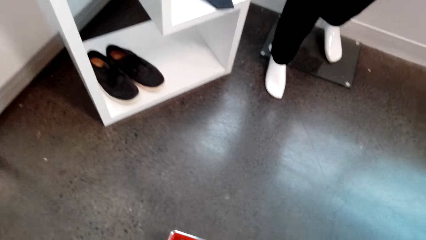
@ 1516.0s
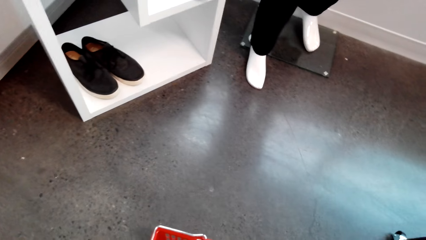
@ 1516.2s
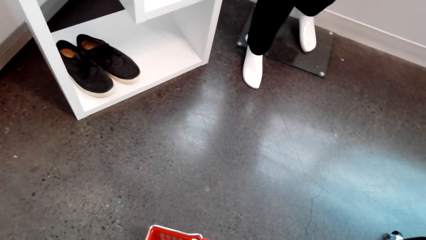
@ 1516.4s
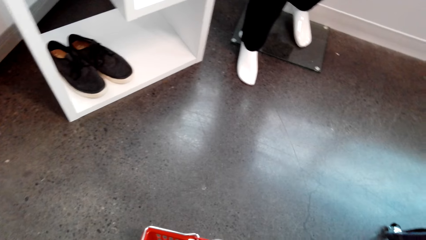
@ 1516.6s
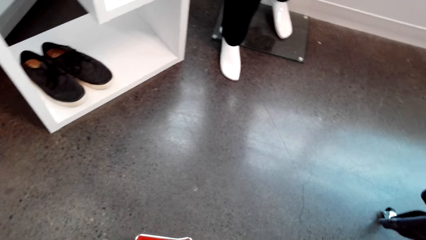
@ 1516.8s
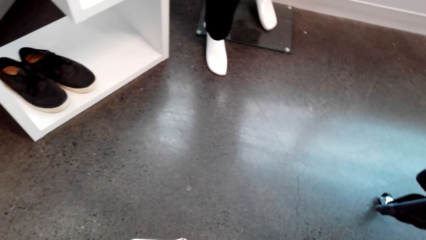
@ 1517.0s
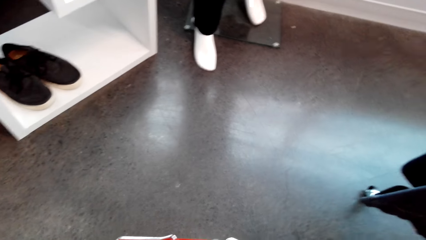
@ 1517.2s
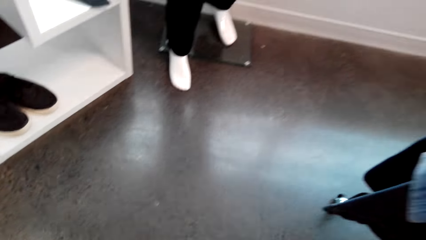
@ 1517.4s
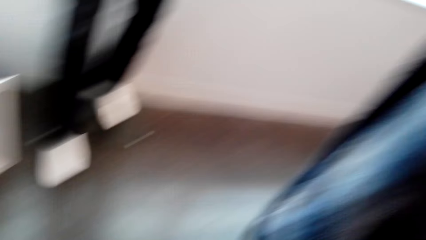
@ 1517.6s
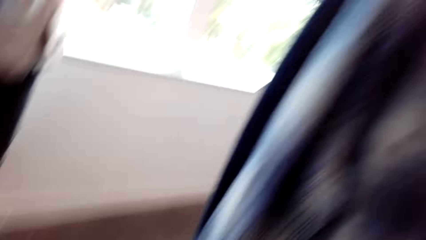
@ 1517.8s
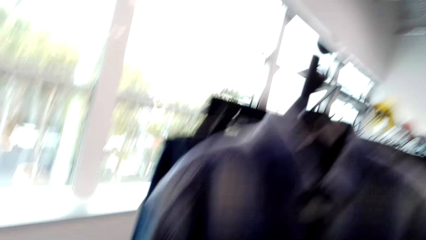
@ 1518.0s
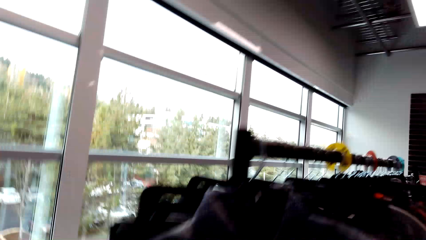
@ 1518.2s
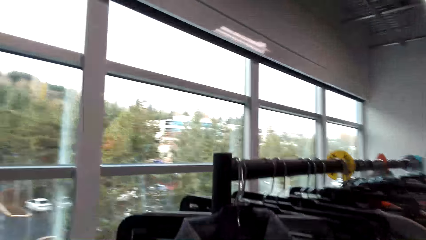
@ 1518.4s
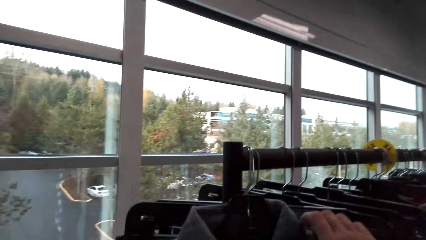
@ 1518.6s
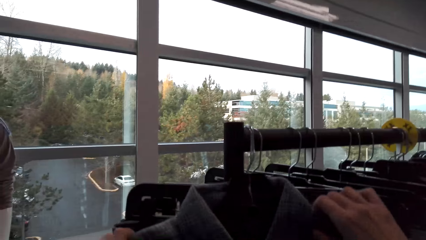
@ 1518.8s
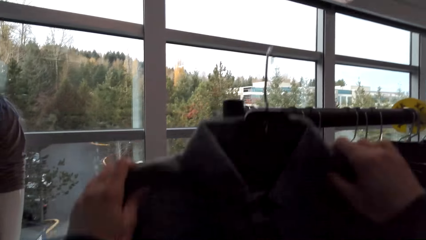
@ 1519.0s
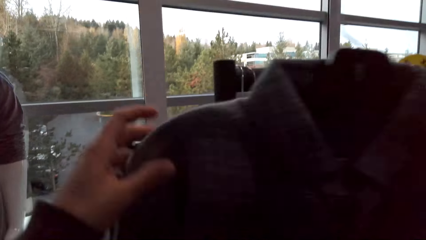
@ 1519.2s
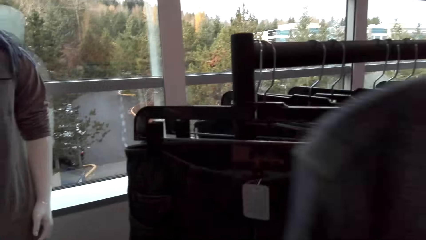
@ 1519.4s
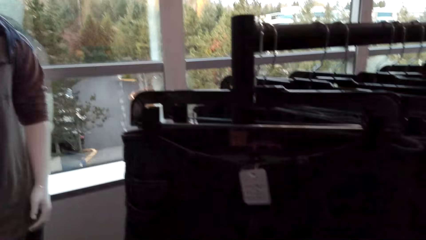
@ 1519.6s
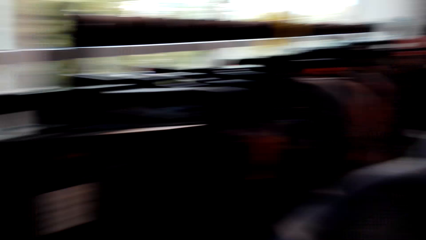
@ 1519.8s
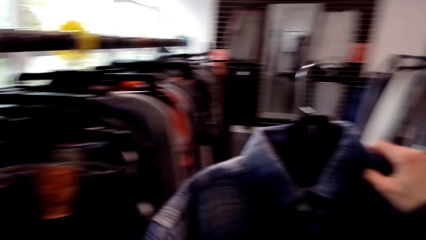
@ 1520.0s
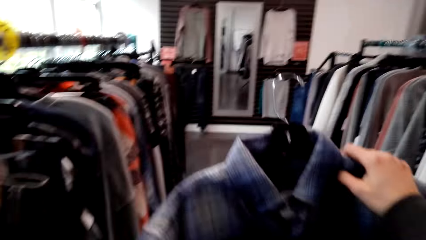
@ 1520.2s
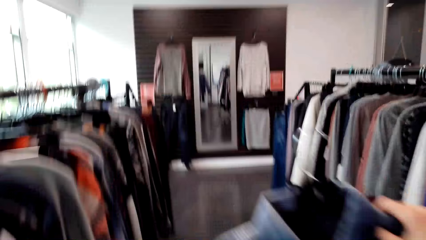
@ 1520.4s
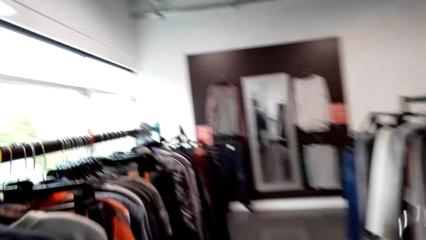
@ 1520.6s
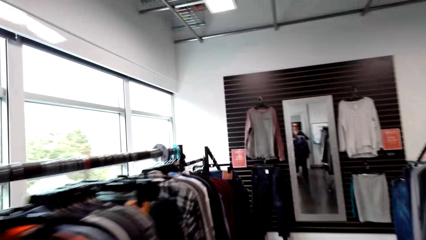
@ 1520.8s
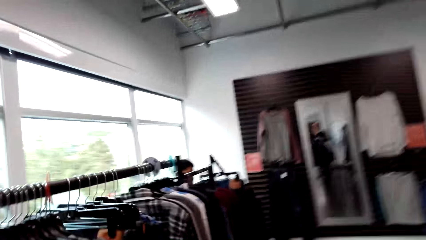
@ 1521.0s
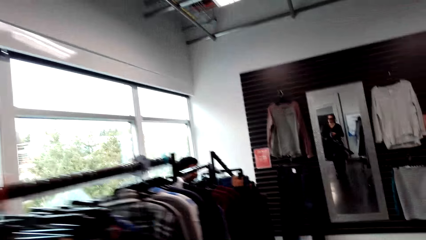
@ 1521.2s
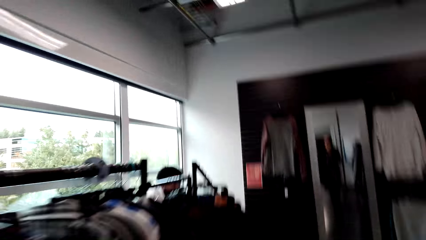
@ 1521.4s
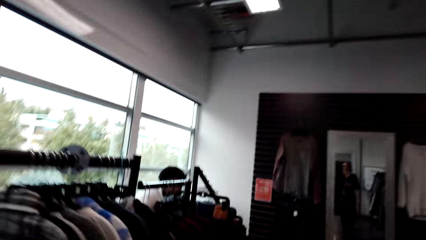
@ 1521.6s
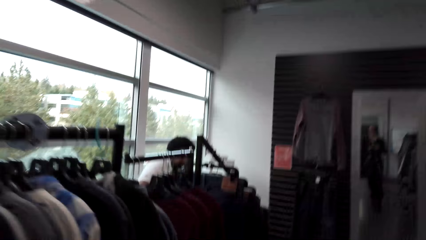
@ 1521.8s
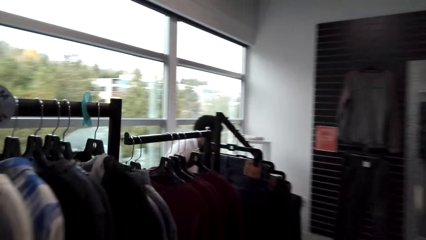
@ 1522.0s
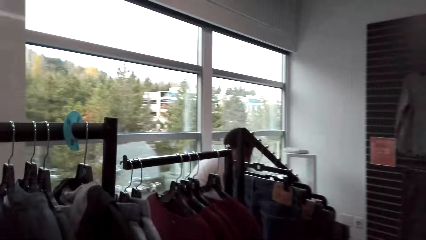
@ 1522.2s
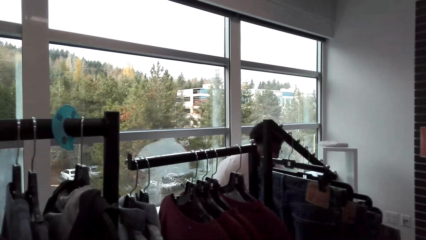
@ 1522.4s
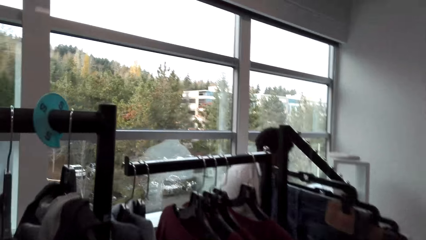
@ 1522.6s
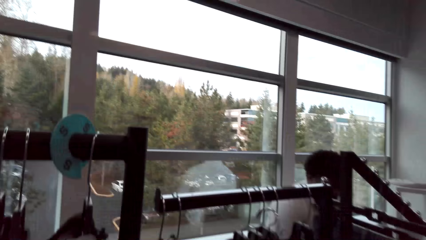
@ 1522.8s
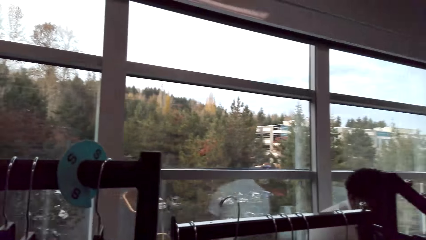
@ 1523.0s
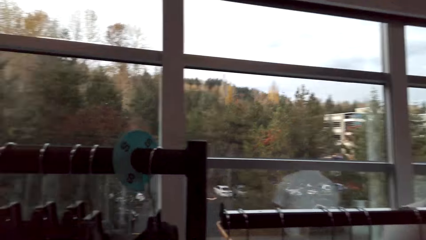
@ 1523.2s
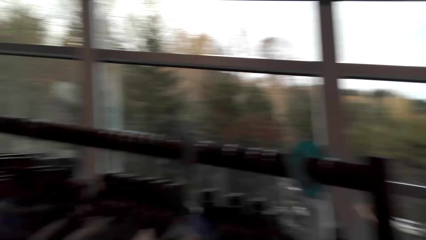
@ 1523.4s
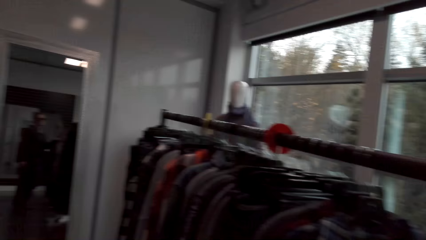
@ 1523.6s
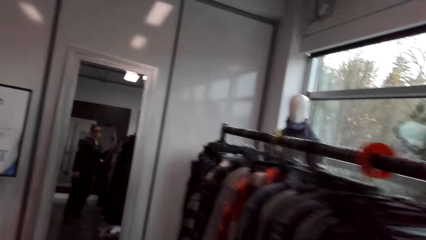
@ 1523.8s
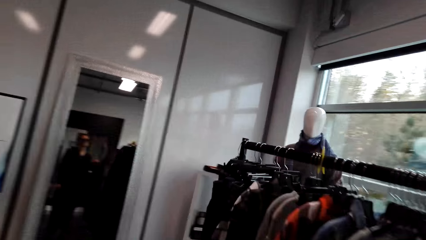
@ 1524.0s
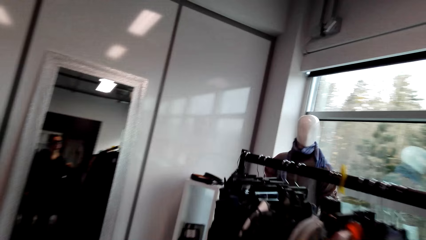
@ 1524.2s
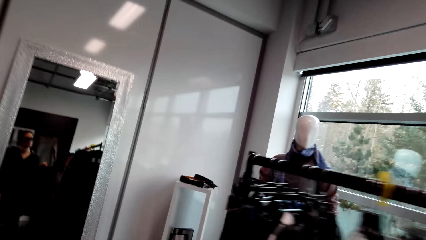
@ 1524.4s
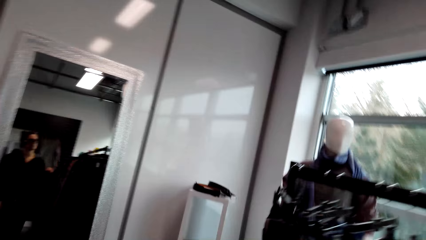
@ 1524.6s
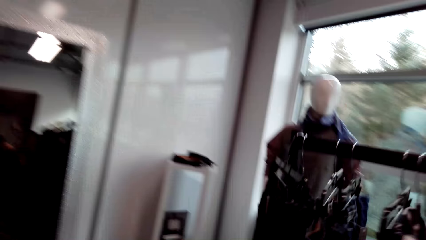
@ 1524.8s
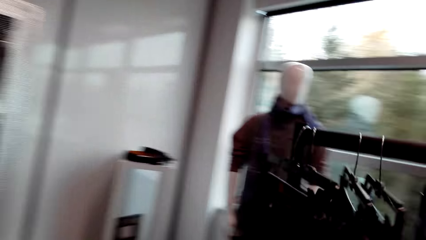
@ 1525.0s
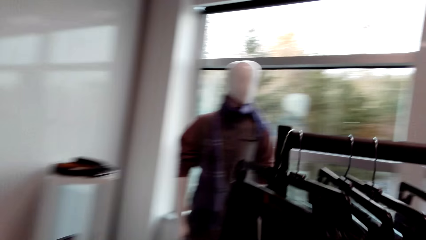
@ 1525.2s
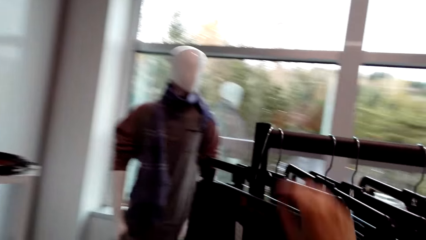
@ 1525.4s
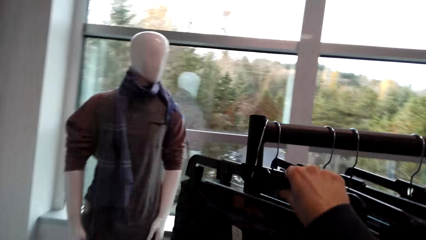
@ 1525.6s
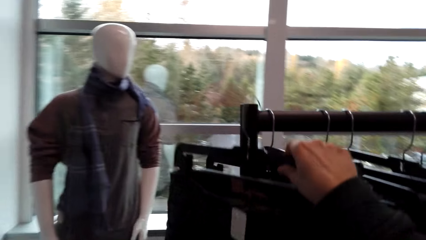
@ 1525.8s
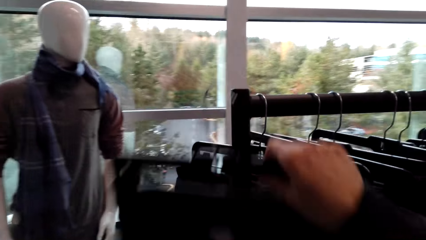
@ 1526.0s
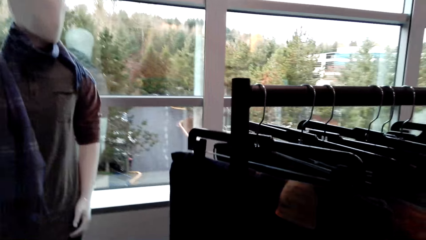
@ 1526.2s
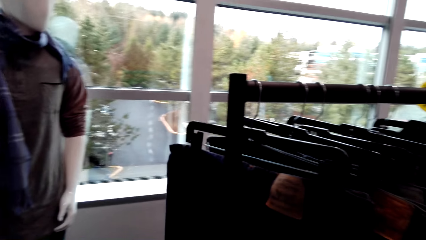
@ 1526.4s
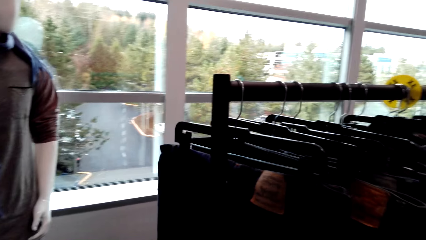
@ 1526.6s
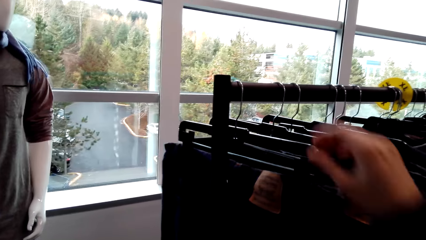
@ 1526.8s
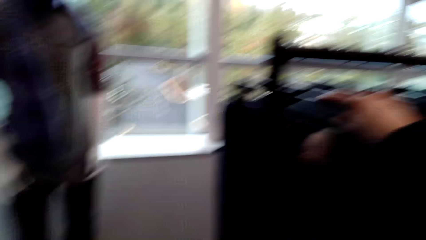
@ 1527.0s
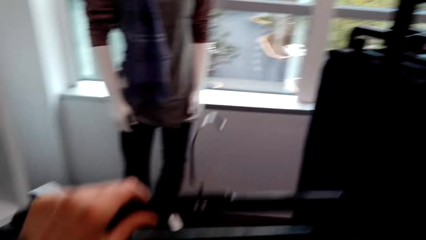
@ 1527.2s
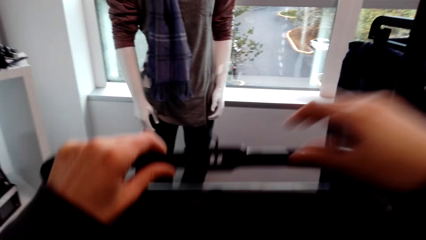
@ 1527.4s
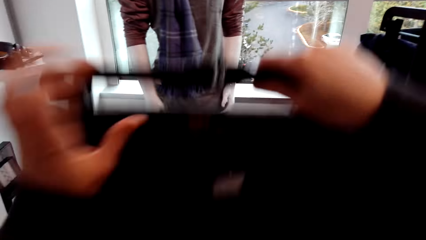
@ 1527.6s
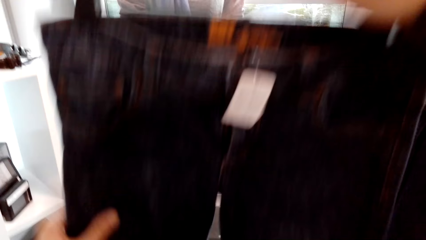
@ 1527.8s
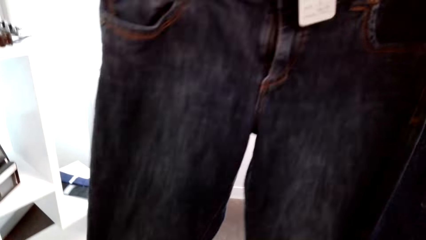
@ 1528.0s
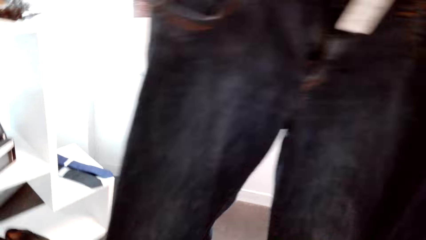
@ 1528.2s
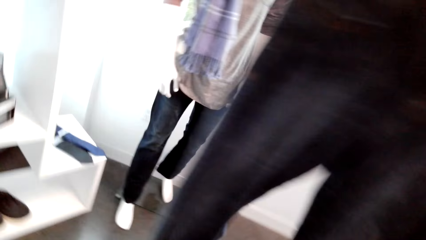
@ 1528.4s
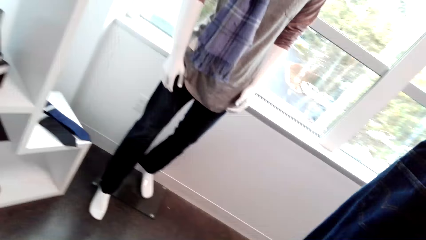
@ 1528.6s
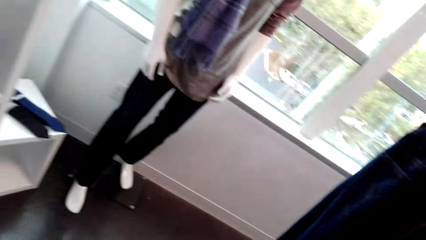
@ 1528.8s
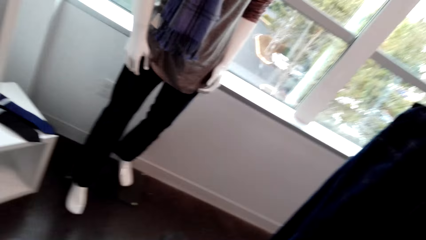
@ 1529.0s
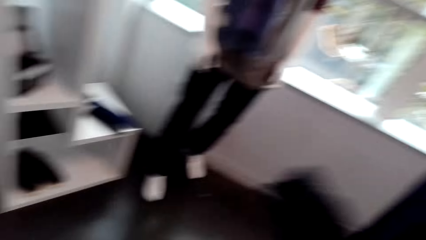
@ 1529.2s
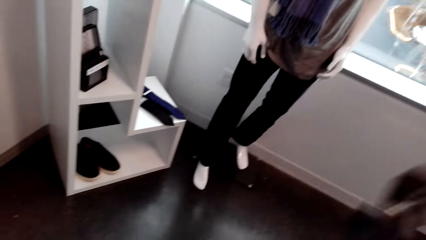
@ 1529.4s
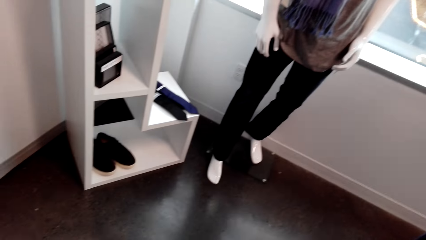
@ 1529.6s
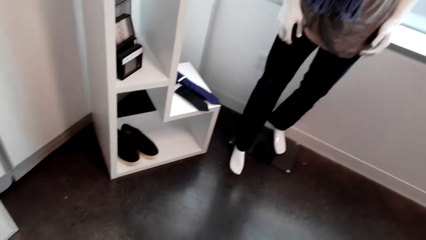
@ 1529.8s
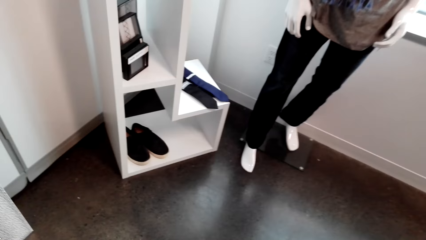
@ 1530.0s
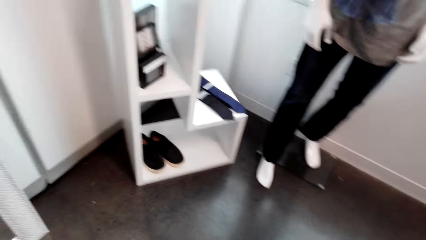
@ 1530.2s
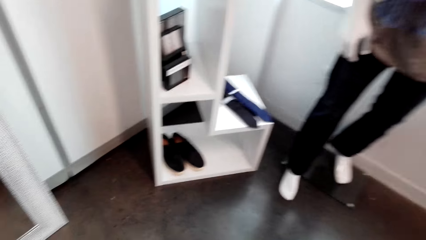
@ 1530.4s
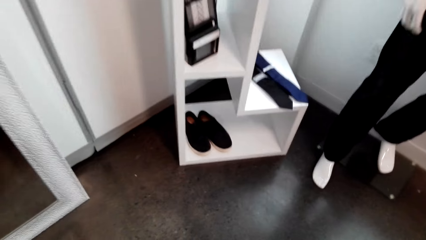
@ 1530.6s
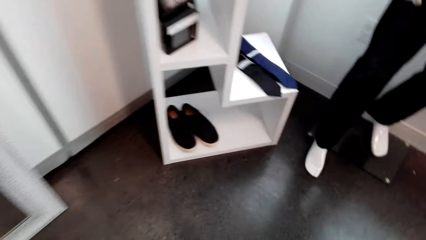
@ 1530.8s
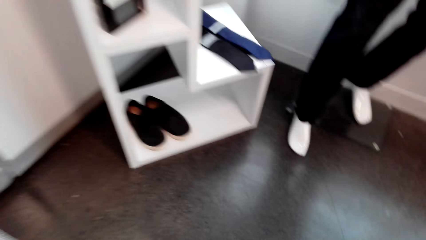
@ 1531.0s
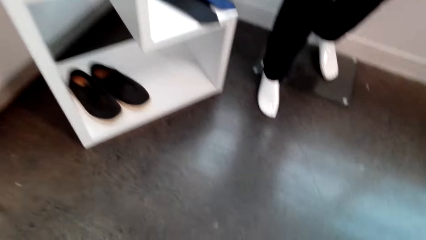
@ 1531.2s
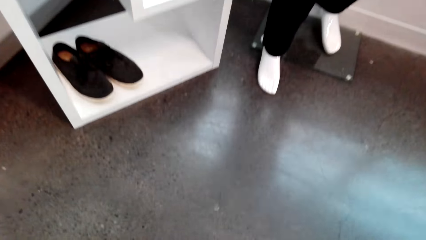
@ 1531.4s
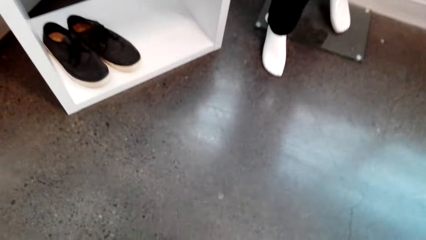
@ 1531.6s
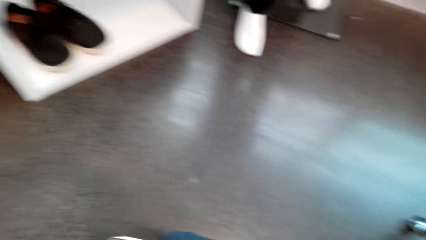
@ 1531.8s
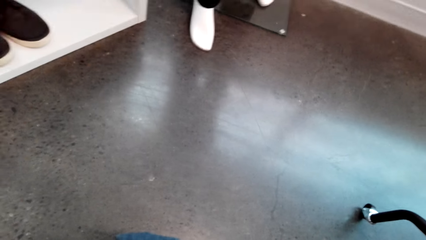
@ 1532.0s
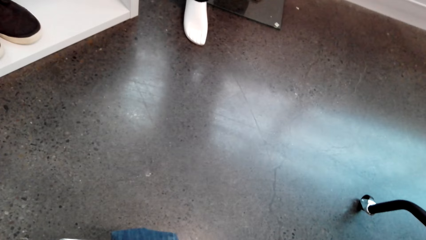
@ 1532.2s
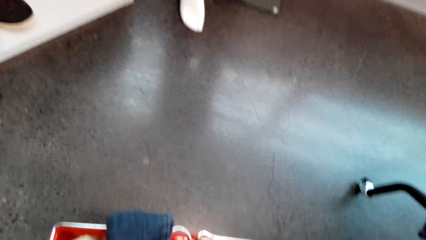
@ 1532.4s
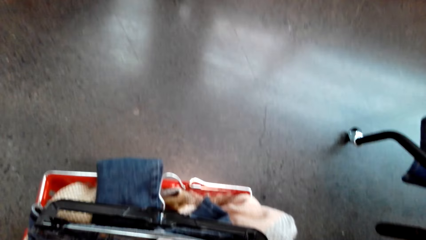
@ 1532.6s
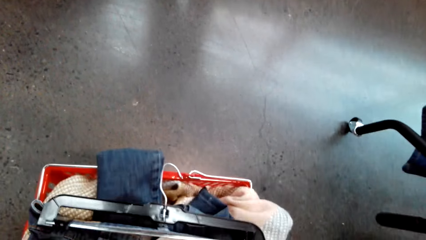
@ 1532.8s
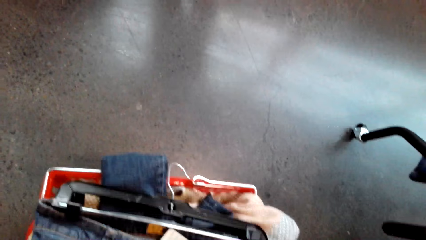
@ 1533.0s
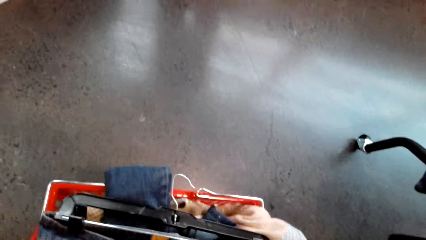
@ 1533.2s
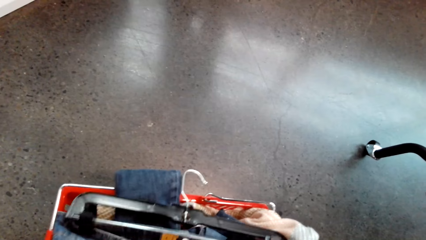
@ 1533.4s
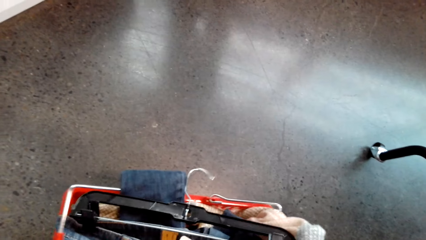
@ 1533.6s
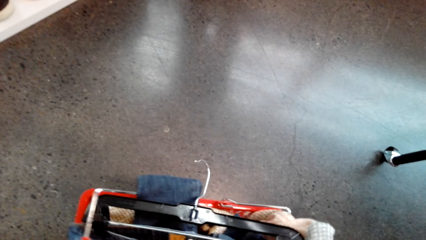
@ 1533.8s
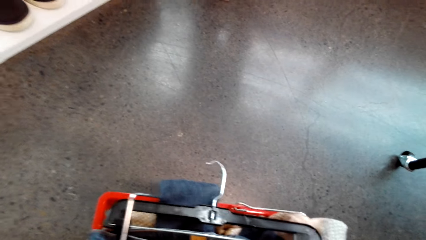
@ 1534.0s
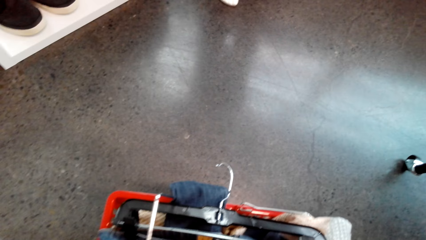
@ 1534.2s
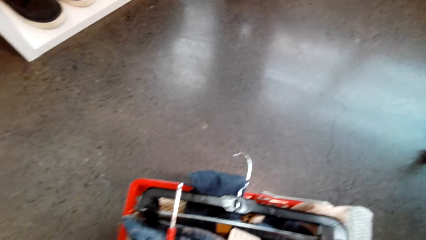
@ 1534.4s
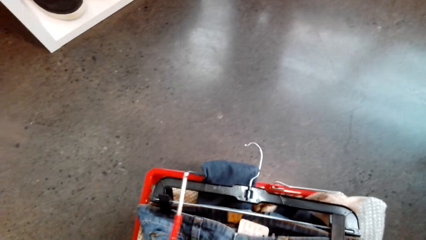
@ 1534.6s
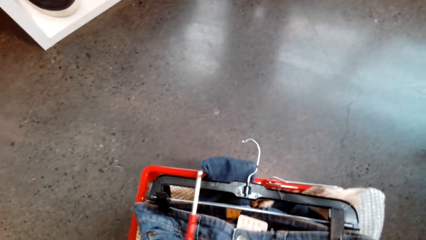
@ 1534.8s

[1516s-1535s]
The camera wearer places the blouse in the basket trolley. They pick the sweater. They unhang a hanger. They hold the hanger. They move around the room. They pick the trouser. They hold the hanger with the trouser. They walk around. They place the trouser in the basket trolley.
